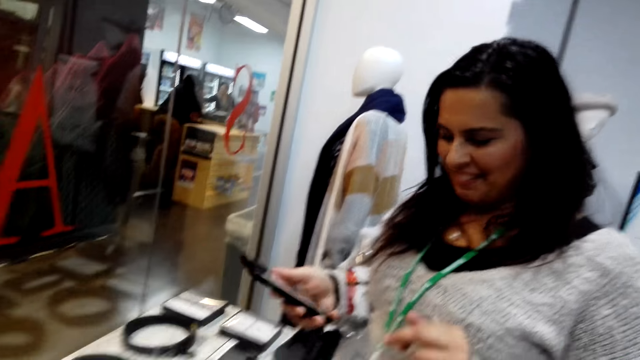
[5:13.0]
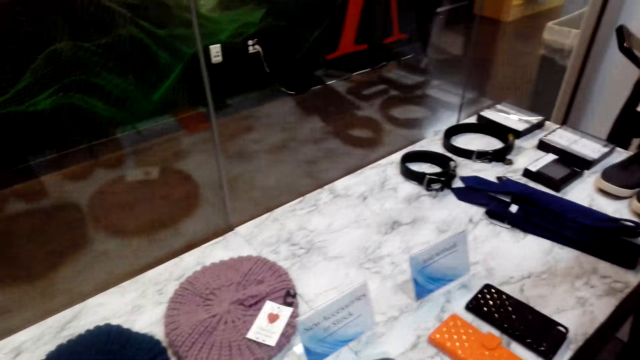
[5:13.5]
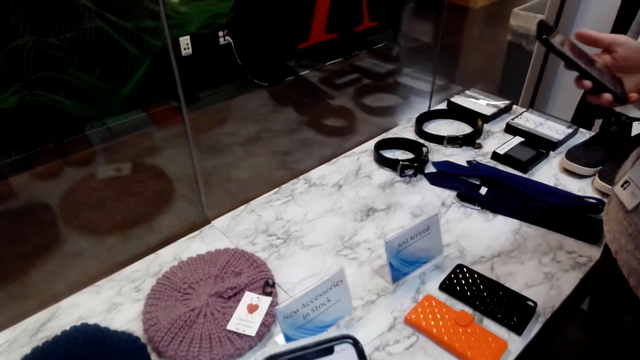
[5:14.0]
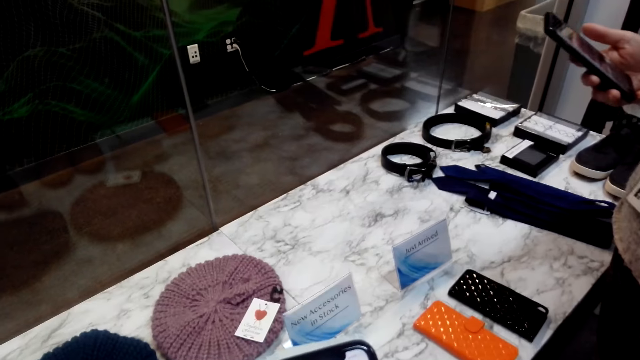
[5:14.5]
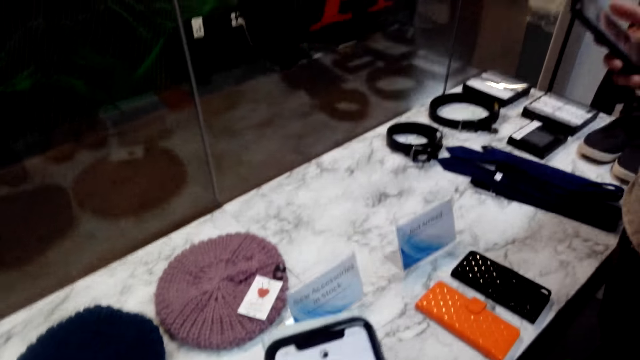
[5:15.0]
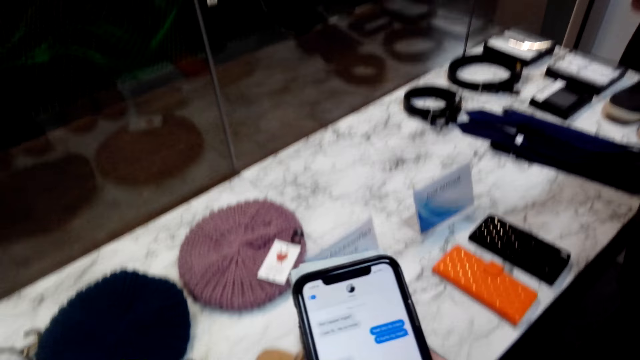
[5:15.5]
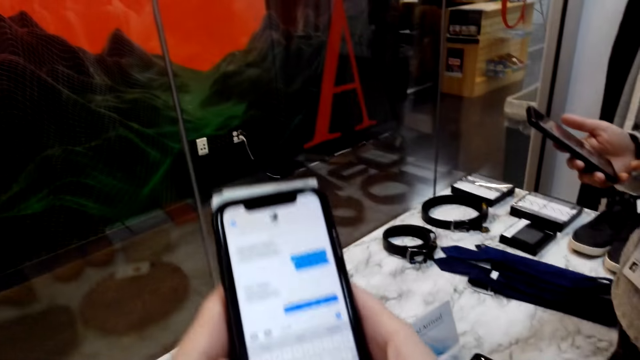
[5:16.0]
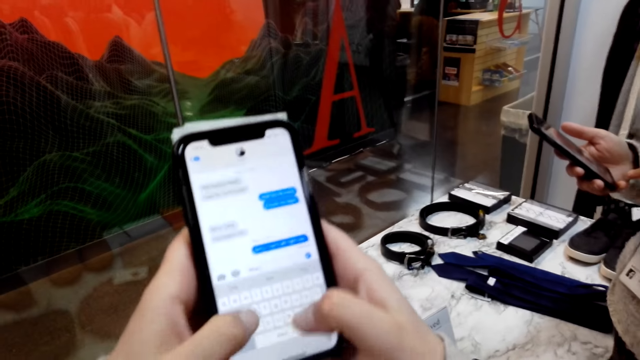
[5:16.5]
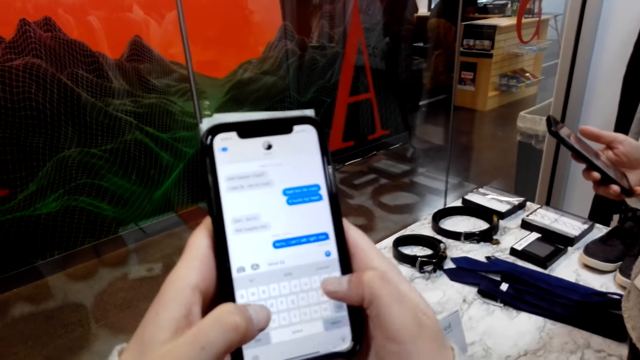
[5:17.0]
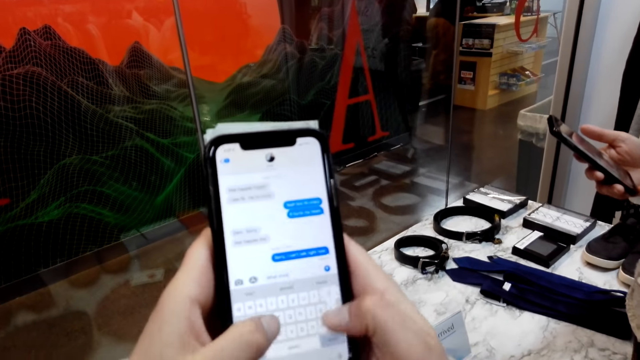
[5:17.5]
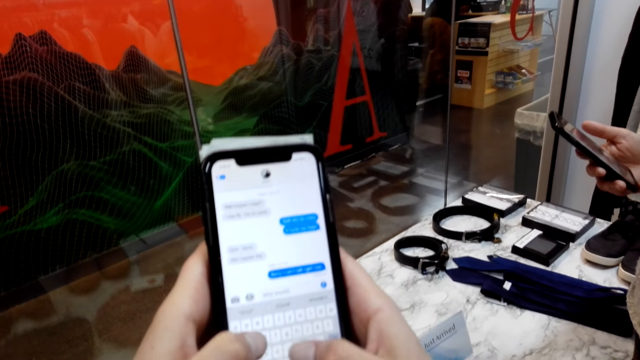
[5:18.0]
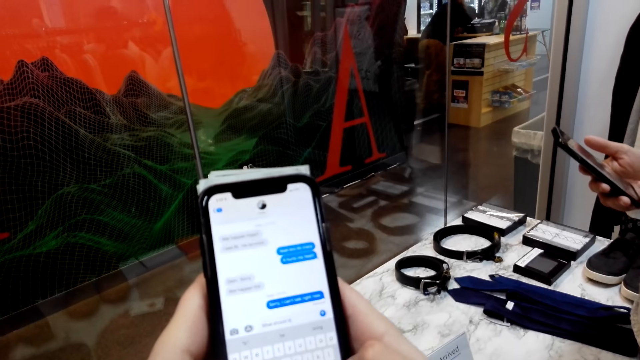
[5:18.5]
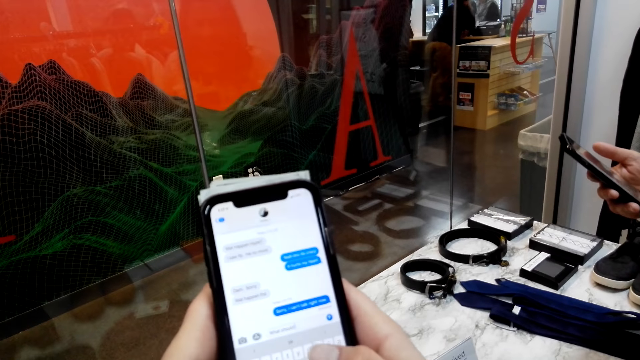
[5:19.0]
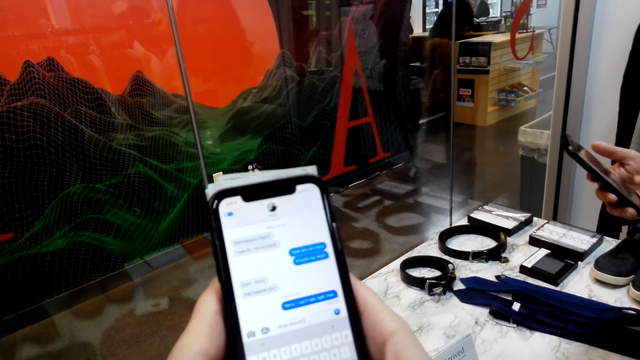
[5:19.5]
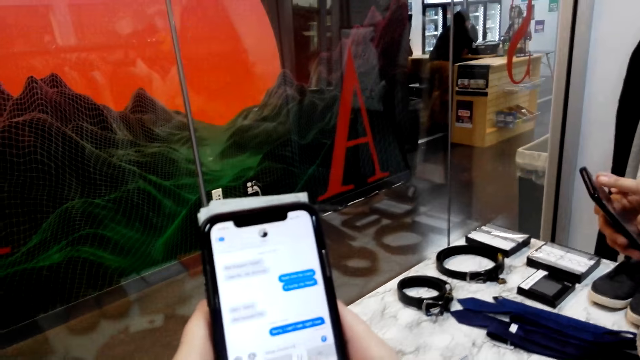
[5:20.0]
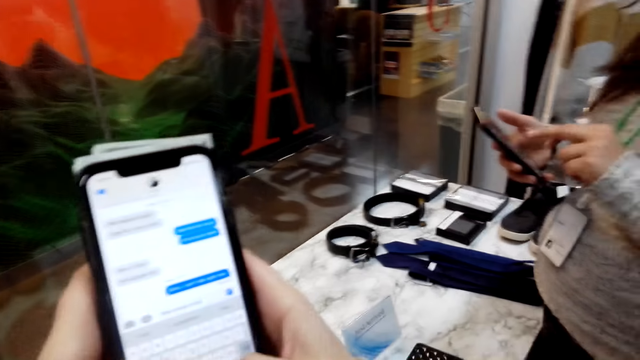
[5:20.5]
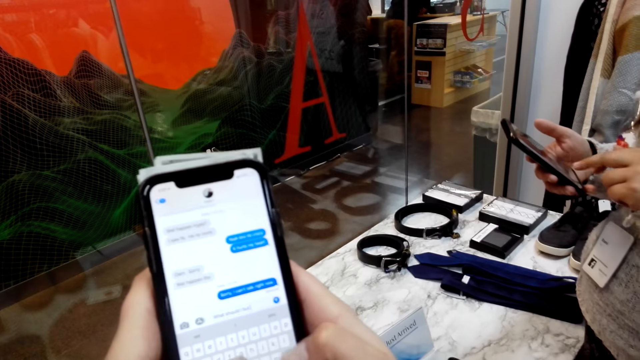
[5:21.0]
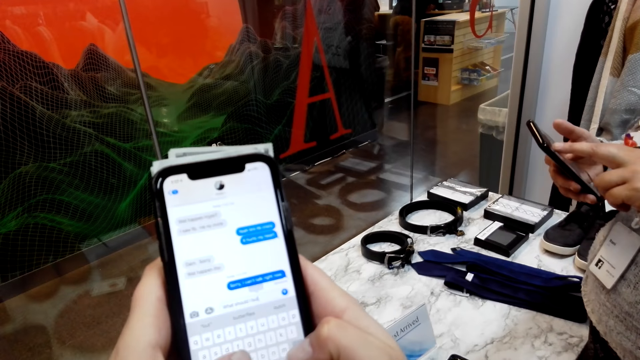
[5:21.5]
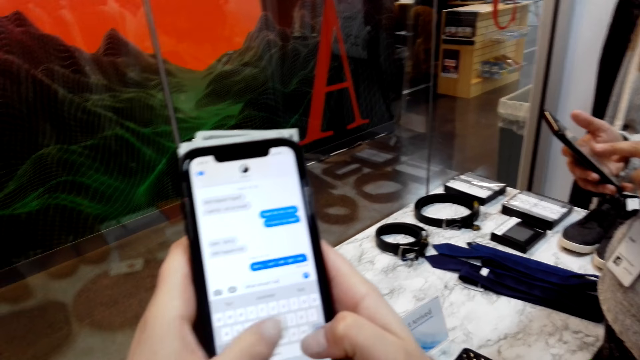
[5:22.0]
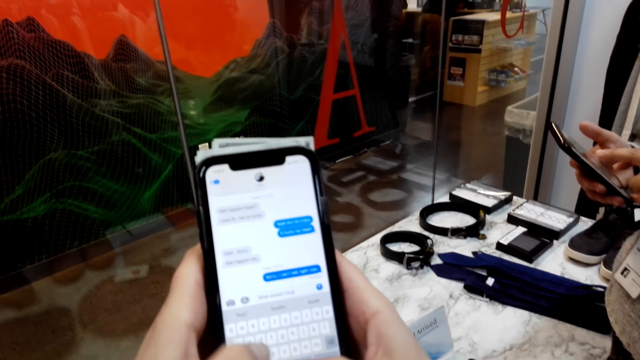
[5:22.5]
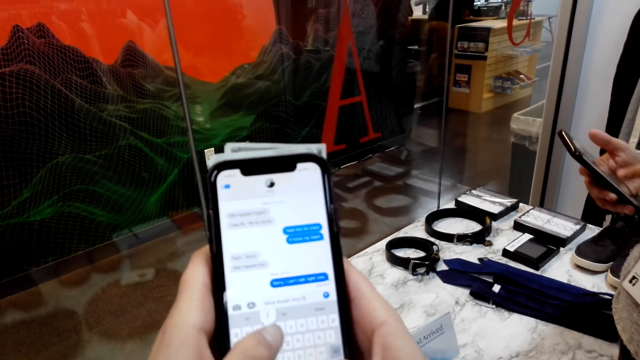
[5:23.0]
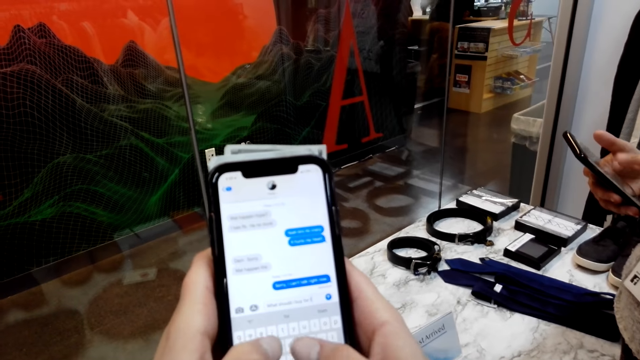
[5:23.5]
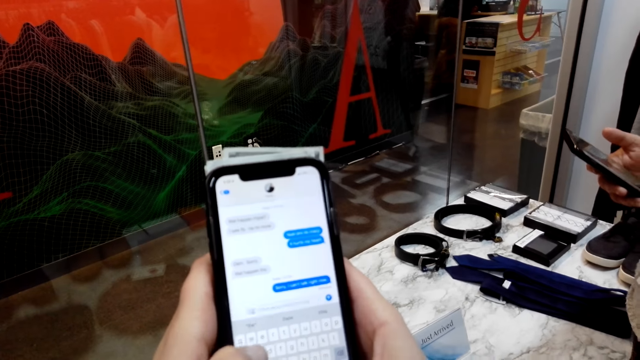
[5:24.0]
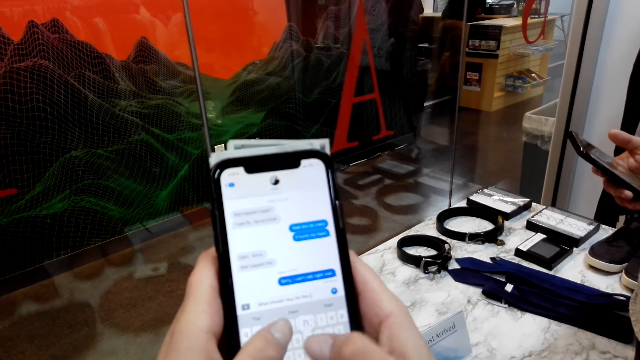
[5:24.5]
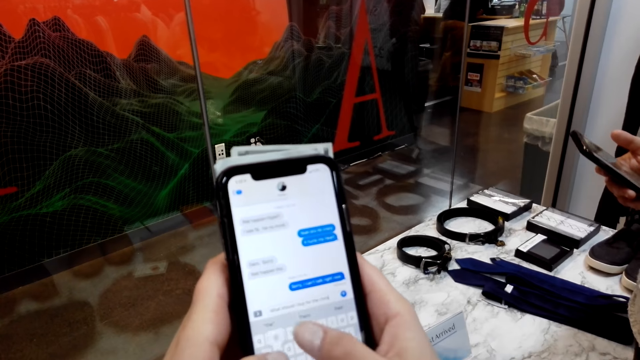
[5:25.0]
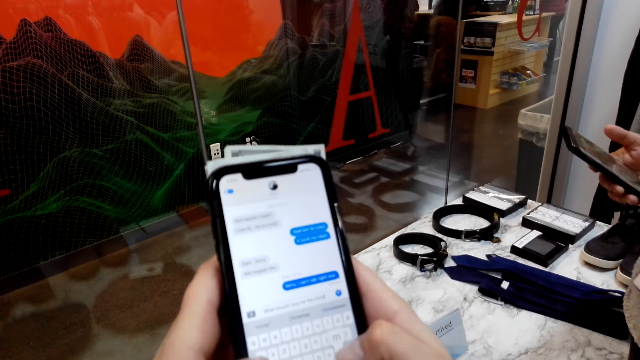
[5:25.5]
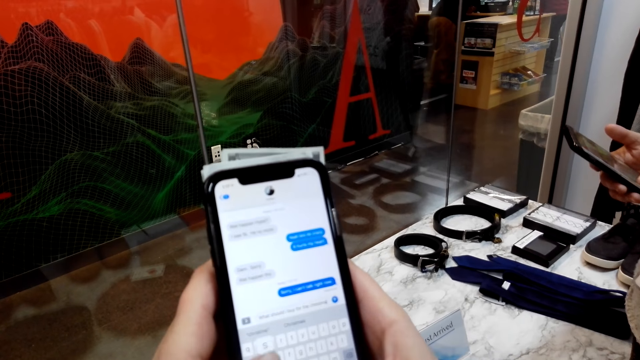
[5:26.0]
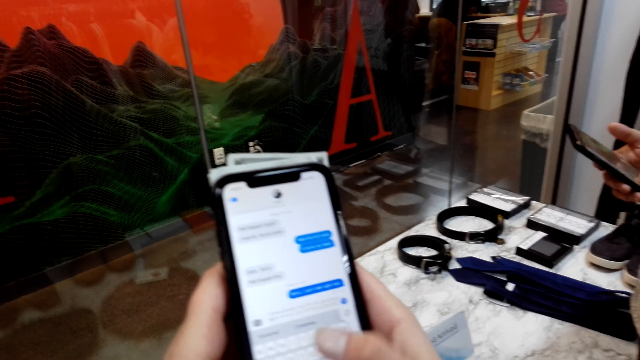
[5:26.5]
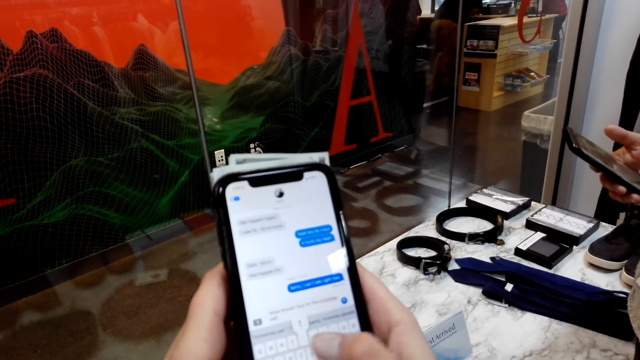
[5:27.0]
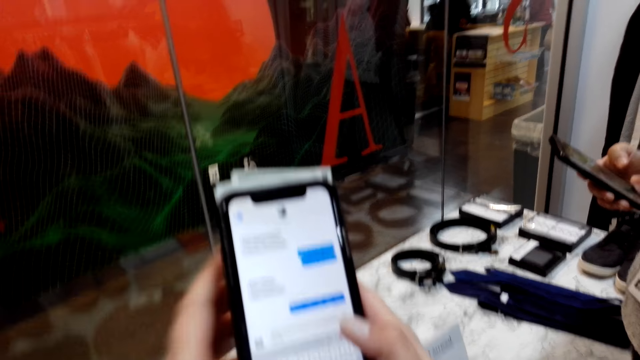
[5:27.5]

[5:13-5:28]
The camera wearer stares at a woman. They type on her phone. The woman scrolls on her phone. The camera wearer types on the phone.

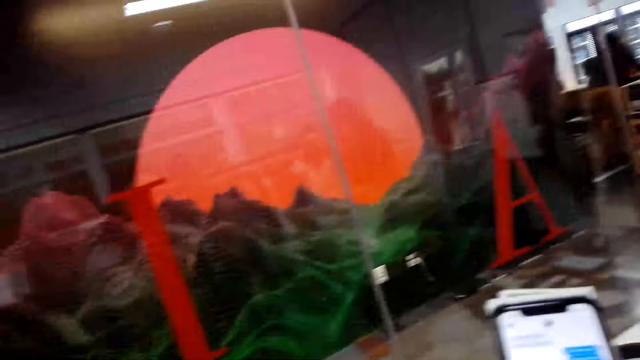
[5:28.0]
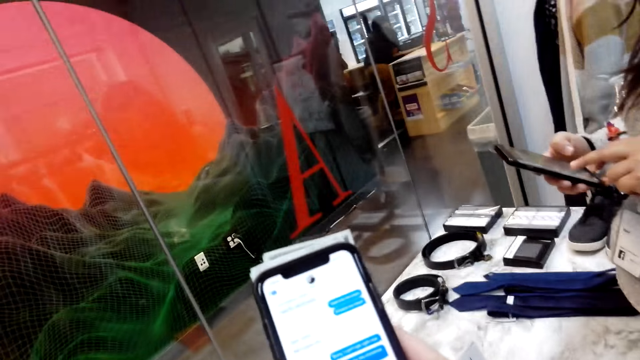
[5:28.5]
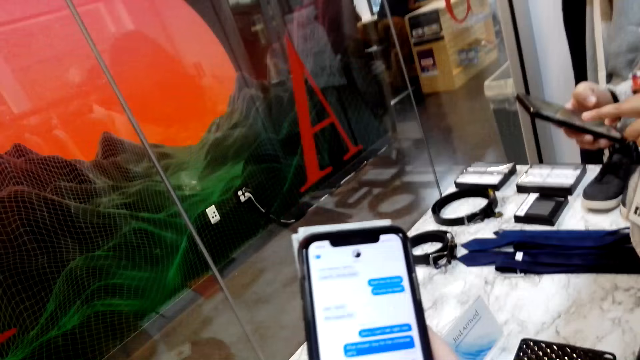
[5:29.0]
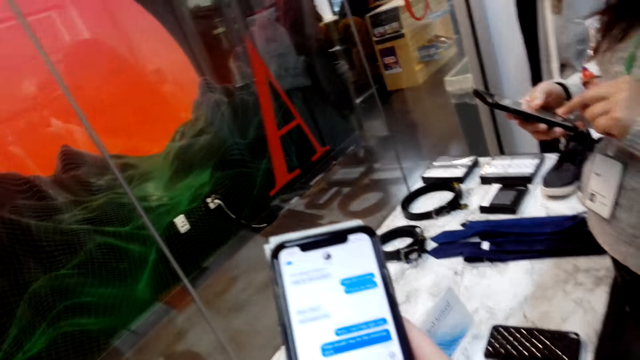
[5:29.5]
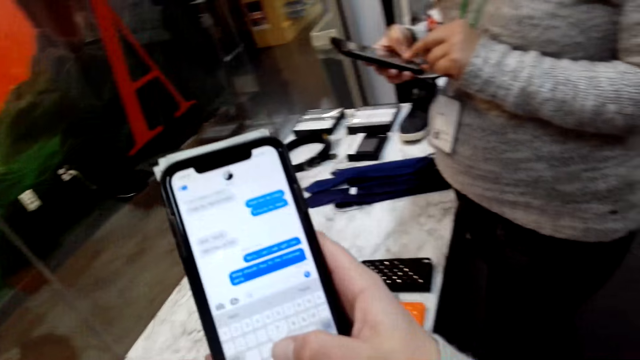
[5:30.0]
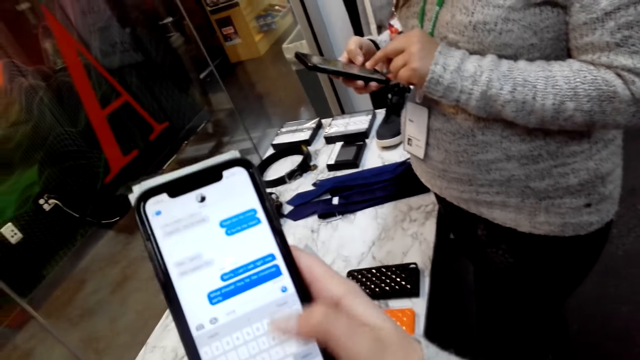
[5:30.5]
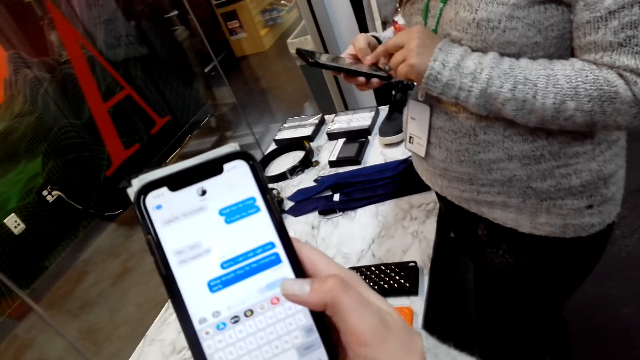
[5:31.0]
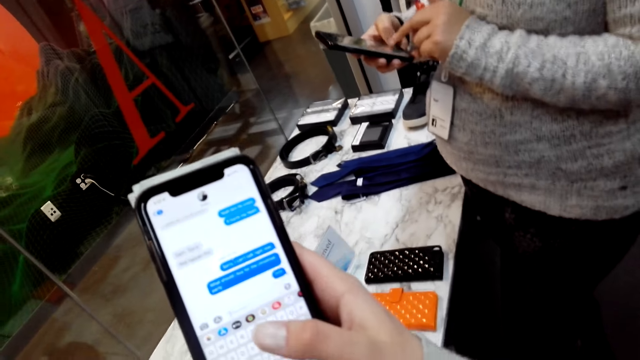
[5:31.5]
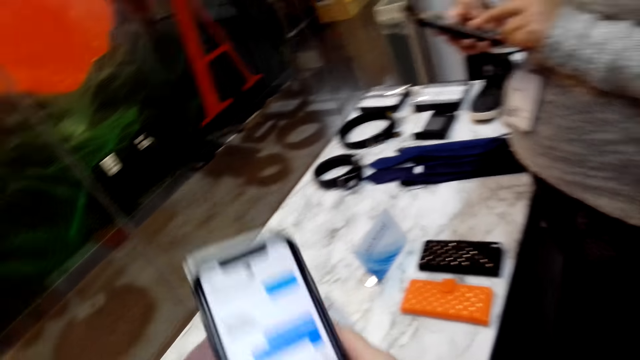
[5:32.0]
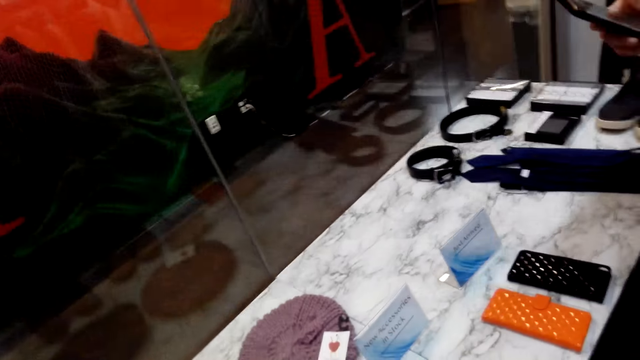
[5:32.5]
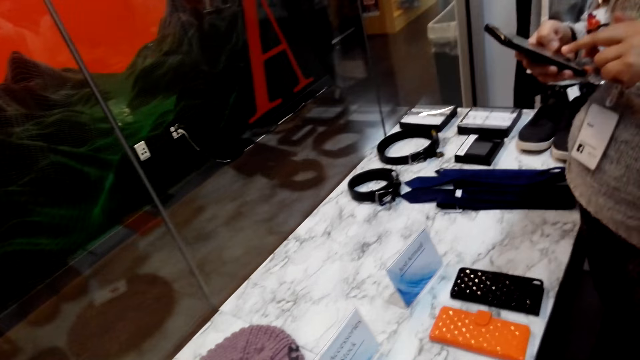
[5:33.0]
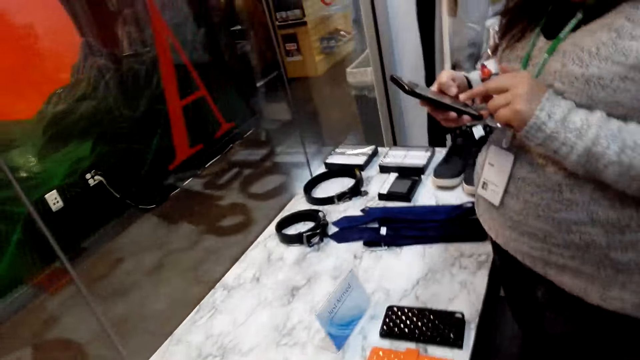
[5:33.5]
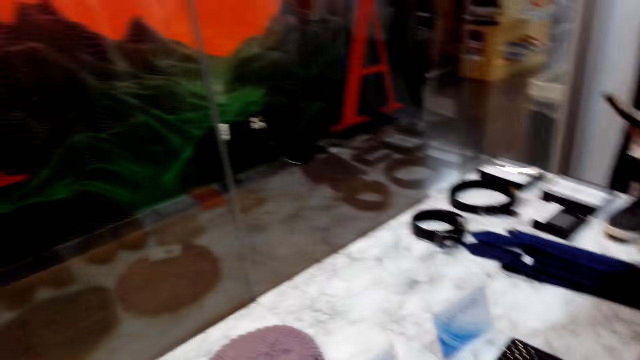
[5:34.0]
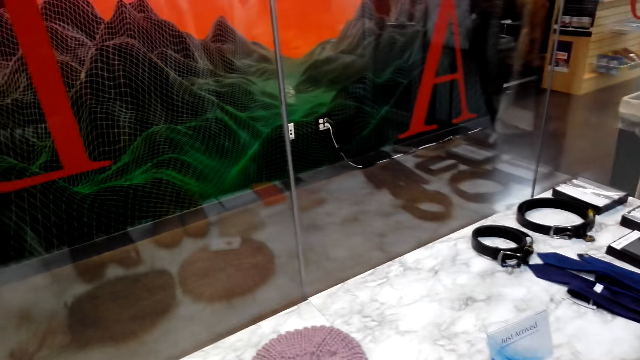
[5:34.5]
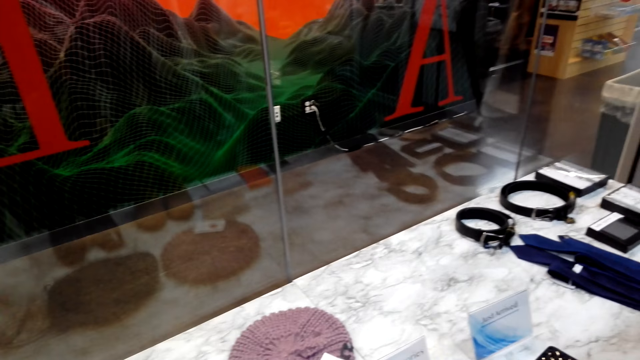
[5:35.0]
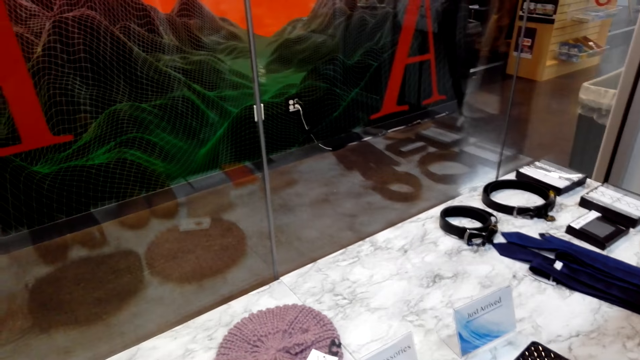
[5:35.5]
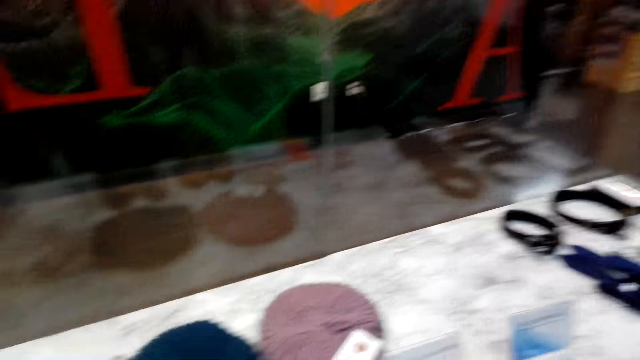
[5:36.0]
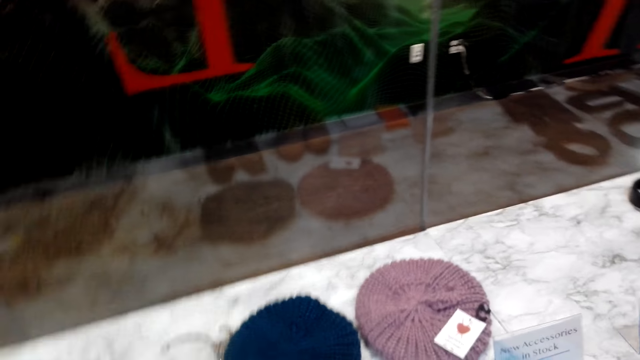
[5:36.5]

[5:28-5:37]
The woman scrolls her phone and types on her phone. The camera wearer looks around.
